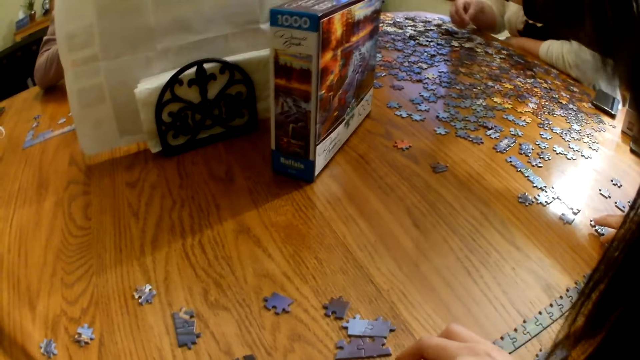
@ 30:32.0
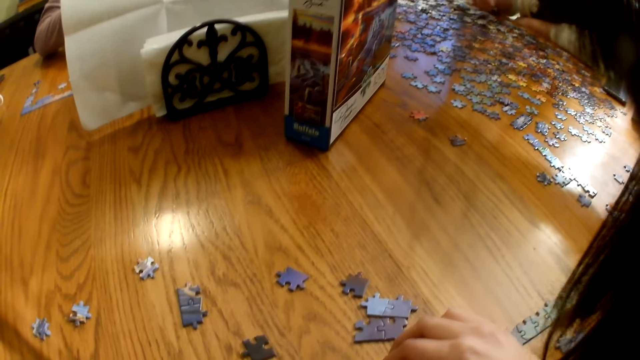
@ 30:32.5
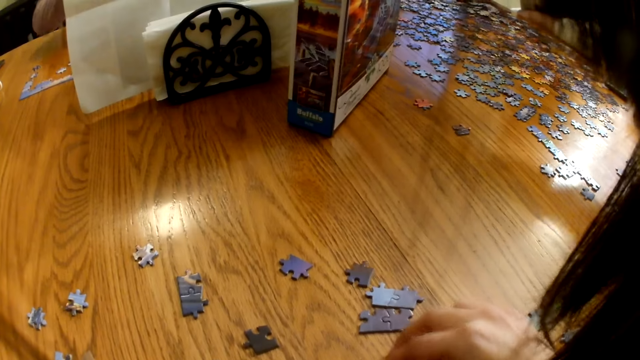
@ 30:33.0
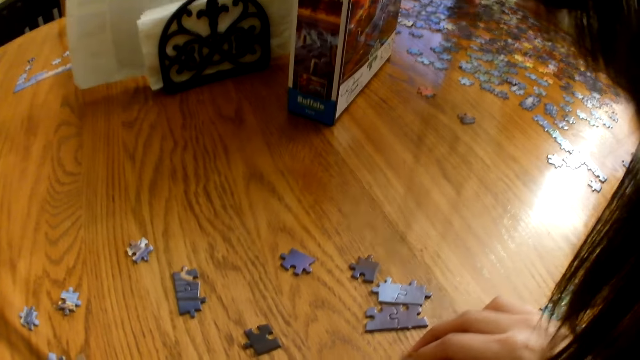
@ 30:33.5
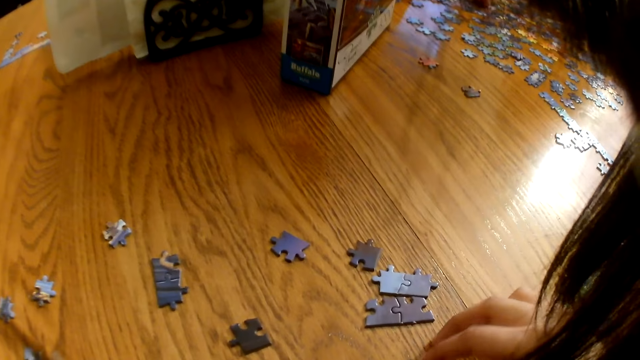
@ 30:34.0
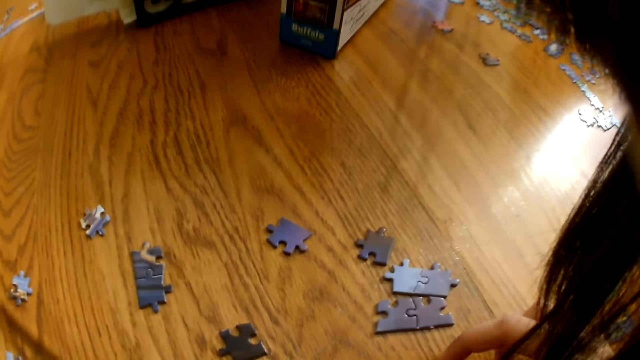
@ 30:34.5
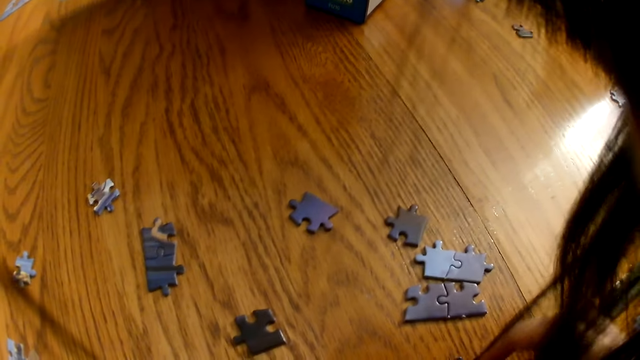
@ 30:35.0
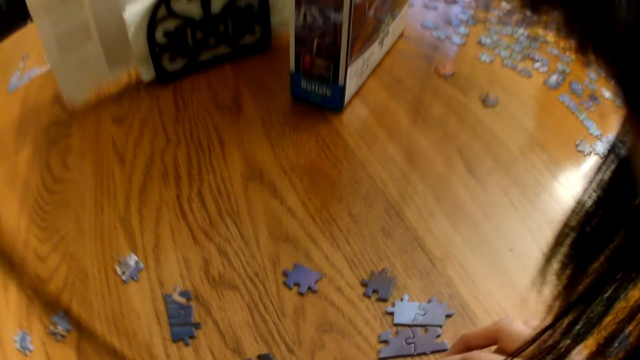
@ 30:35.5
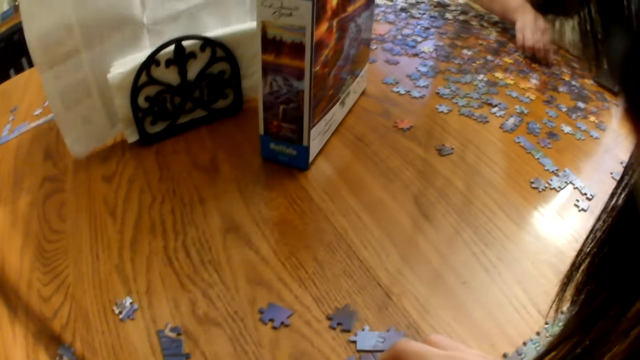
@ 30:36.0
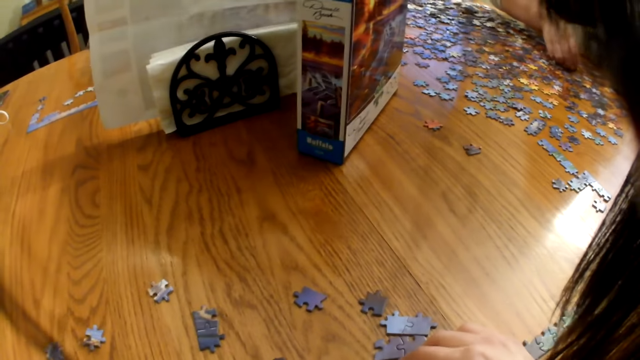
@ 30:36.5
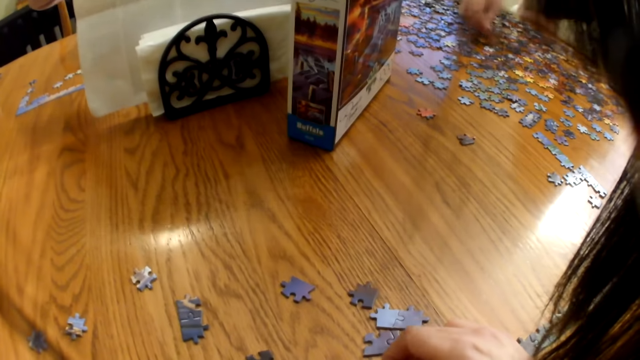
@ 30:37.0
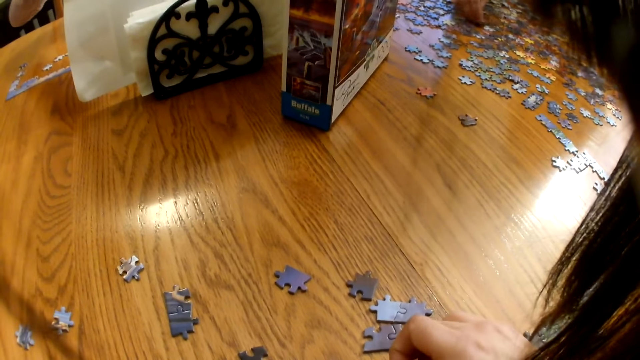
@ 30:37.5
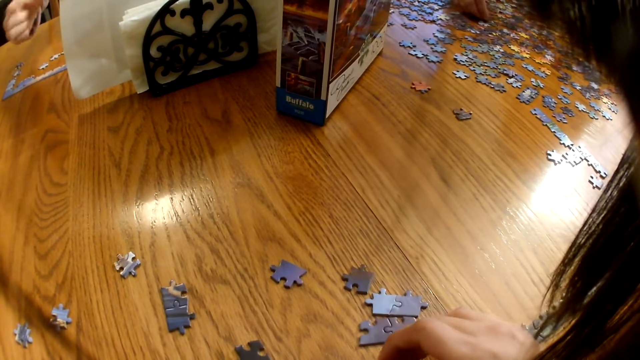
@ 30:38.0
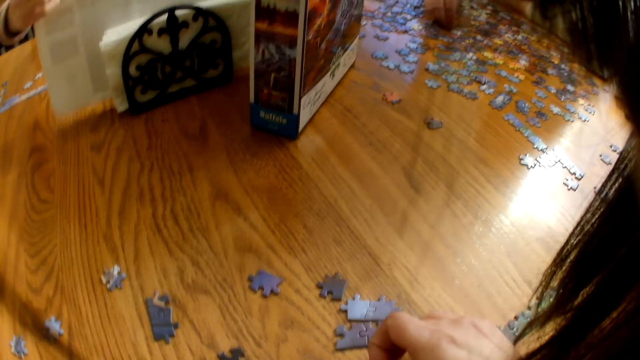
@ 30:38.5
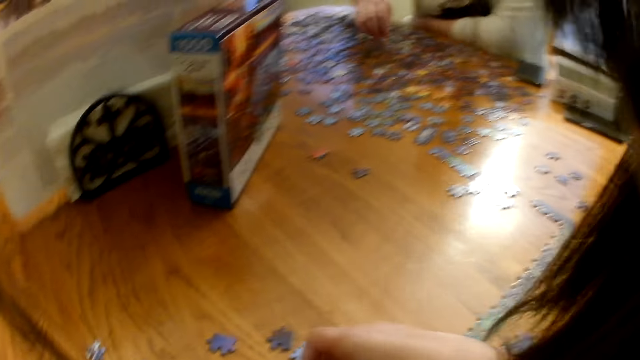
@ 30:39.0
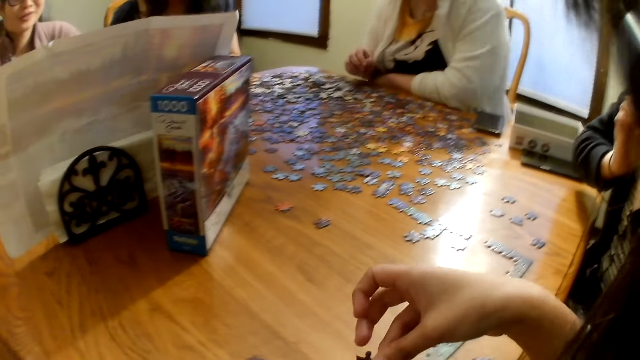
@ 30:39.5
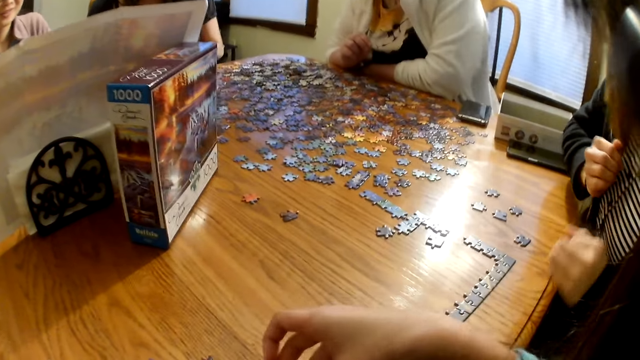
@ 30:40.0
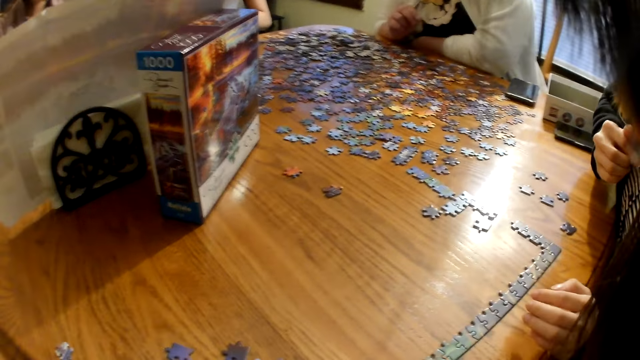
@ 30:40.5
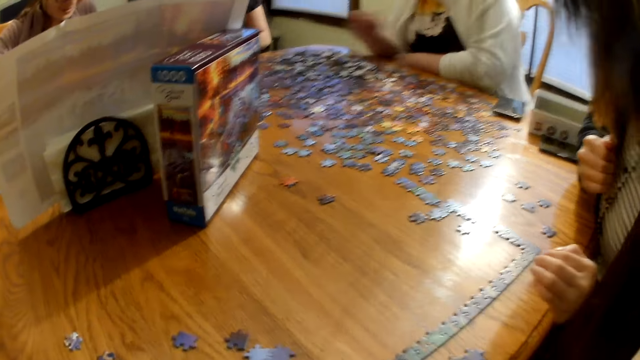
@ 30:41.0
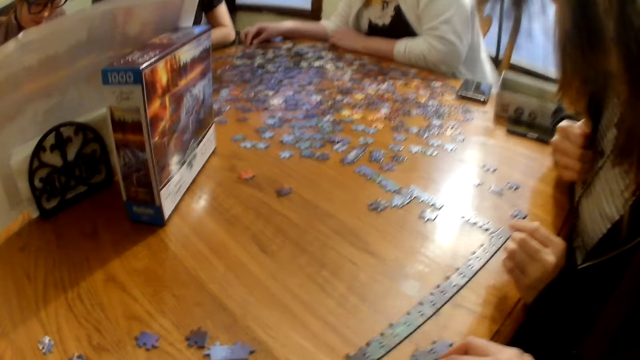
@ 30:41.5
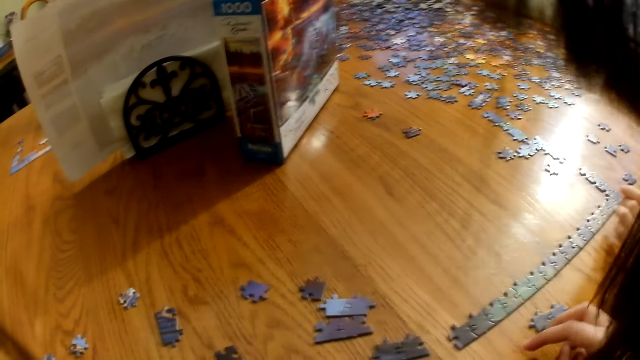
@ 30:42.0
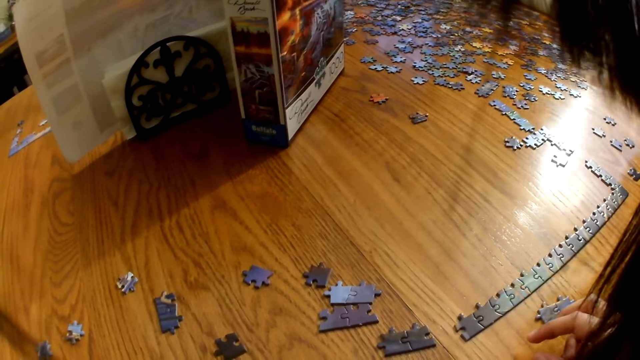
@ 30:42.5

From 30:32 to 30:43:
The camera wearer moves the pieces on the table. A woman touches the pieces on the table. The camera wearer speaks.

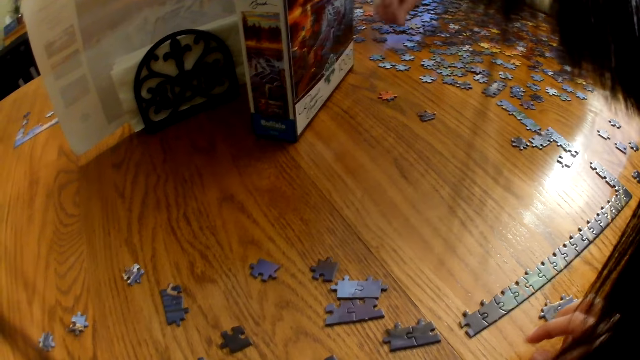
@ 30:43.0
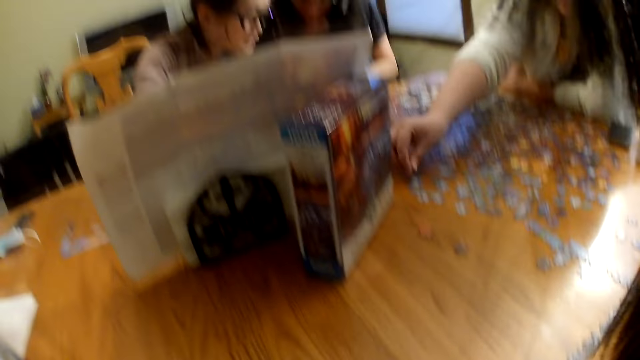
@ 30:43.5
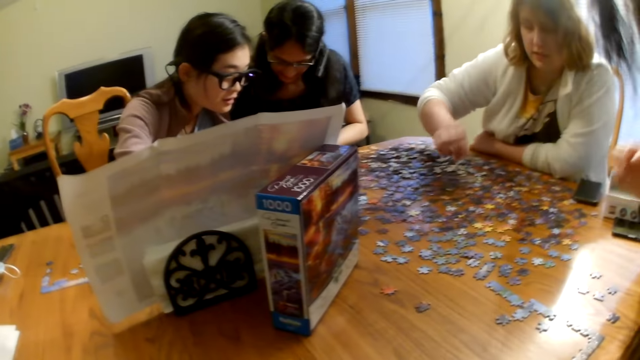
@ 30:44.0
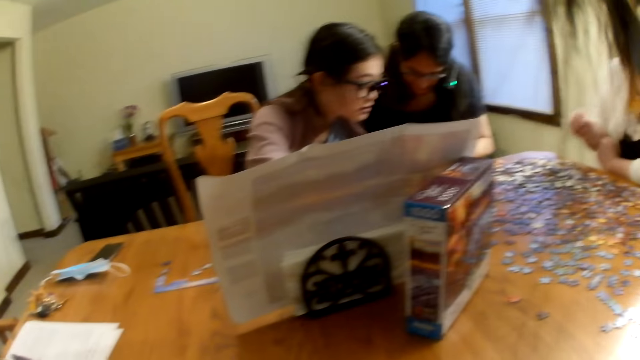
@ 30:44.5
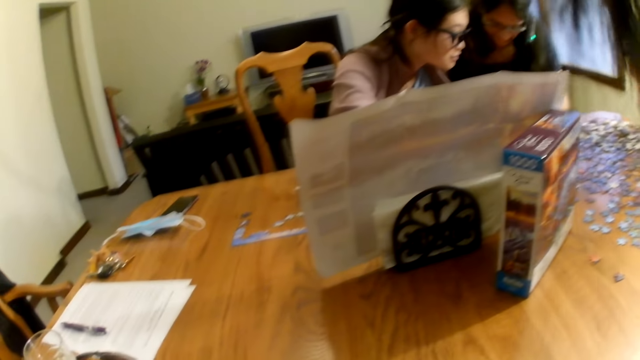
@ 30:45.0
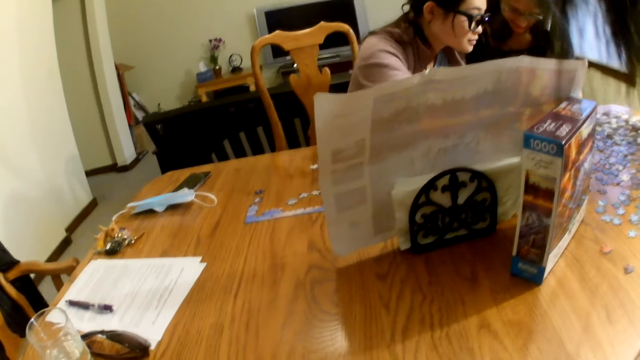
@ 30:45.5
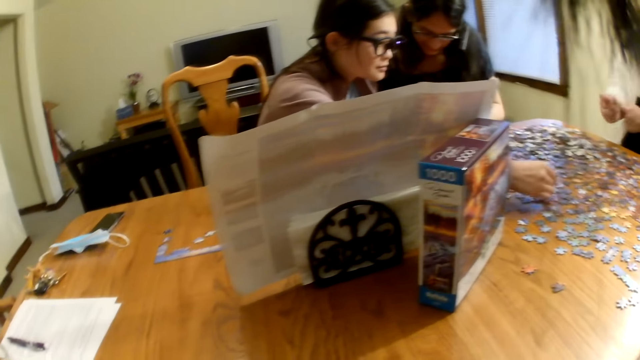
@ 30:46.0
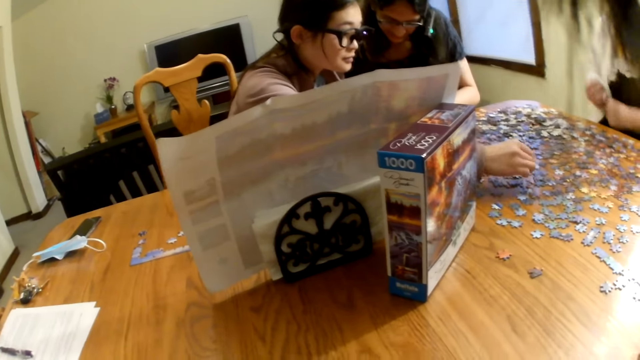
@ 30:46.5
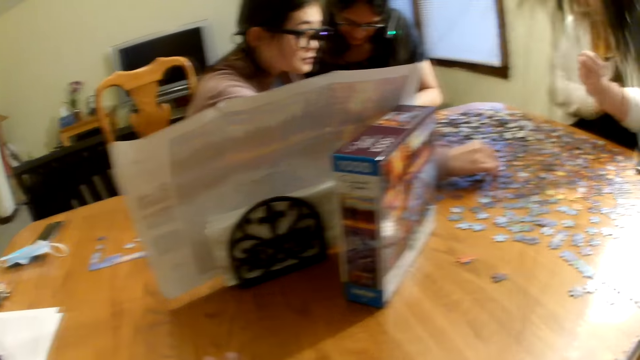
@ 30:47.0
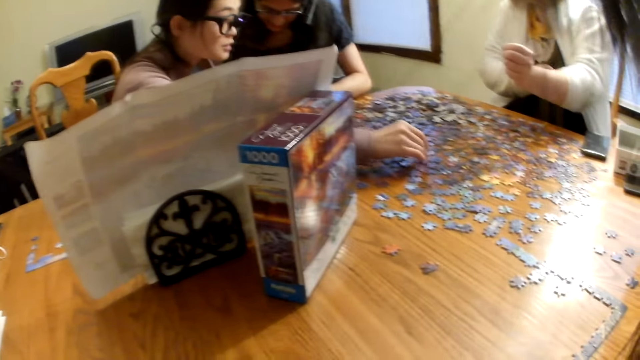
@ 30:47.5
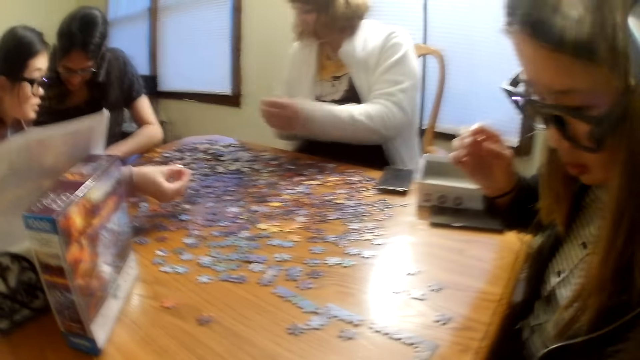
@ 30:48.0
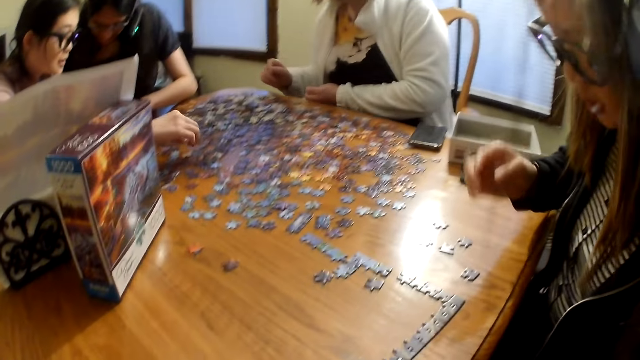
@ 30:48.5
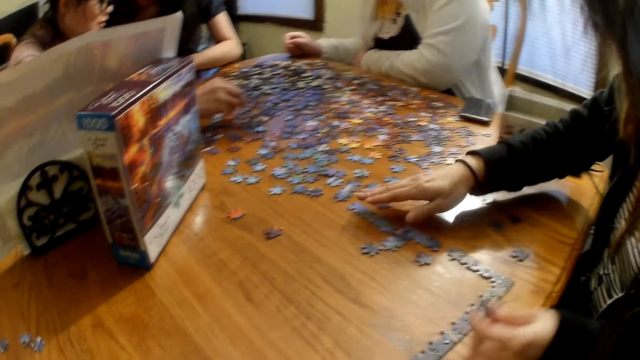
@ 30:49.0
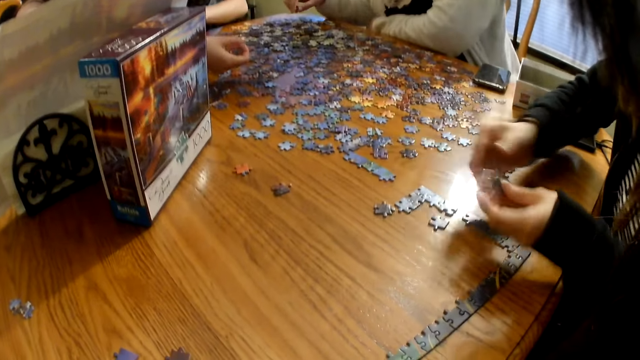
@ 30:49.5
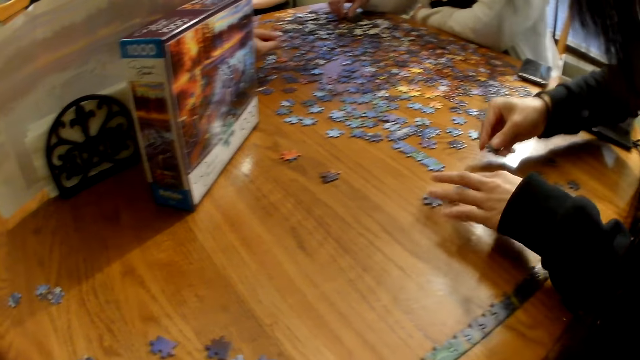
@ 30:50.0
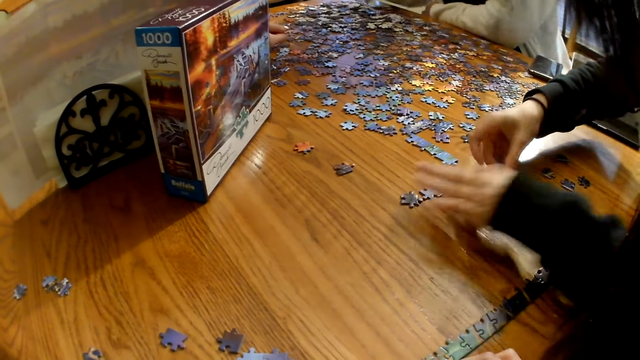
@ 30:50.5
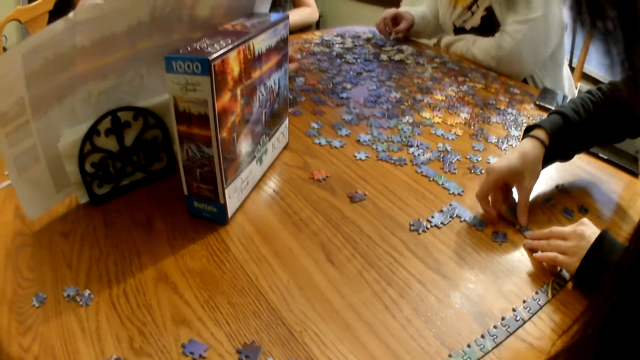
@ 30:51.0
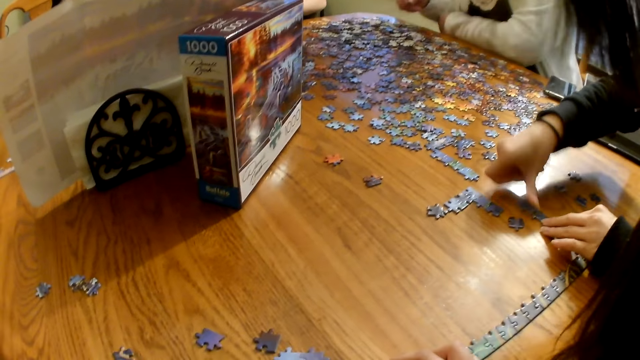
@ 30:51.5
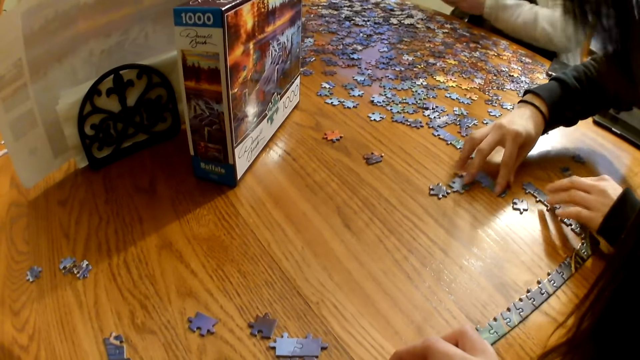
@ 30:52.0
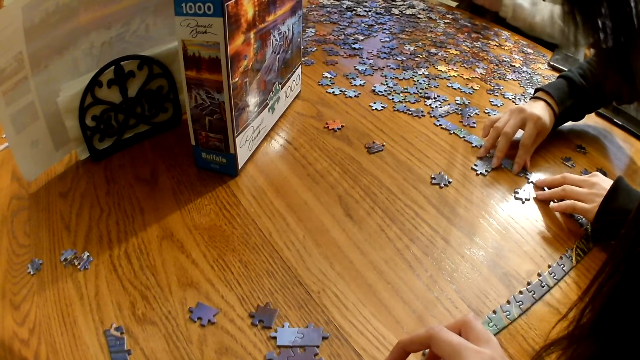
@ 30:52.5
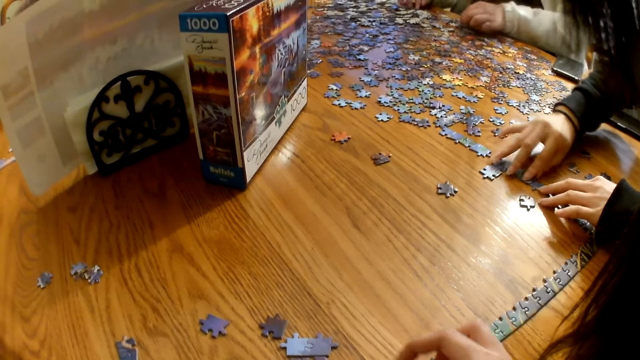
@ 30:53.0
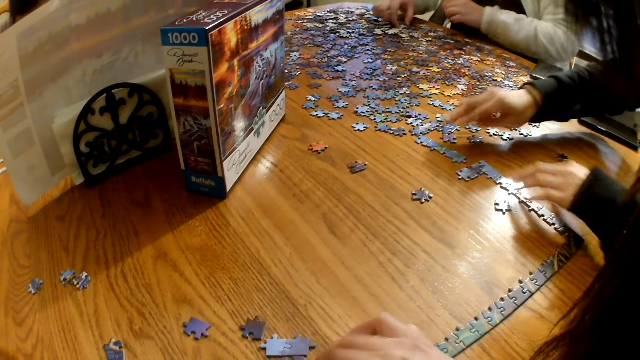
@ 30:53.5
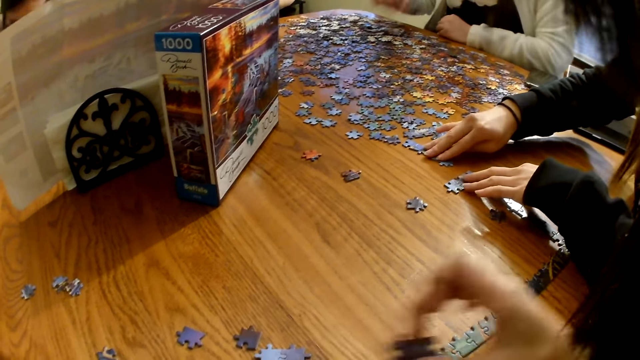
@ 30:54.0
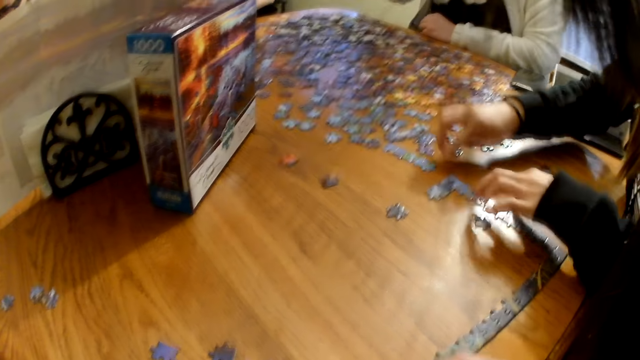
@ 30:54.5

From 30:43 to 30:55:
A woman places a piece on the table. The camera wearer looks around the table. Another woman picks a piece from the table. The first woman moves the pieces on the table and joins the pieces on the table.
